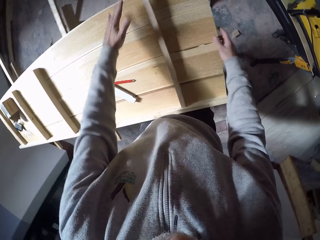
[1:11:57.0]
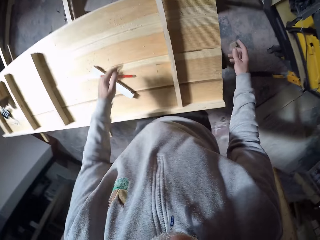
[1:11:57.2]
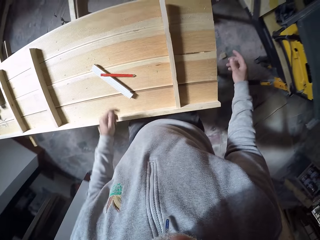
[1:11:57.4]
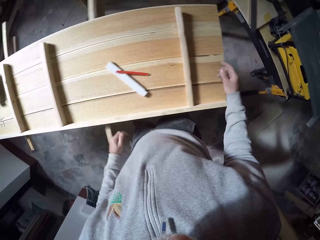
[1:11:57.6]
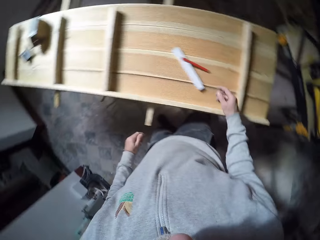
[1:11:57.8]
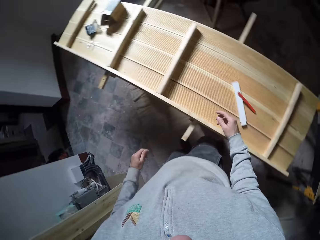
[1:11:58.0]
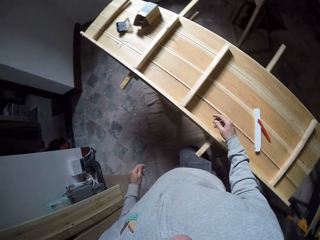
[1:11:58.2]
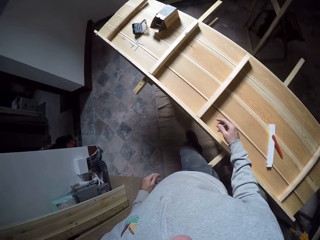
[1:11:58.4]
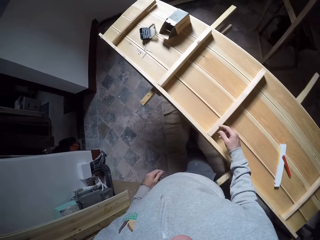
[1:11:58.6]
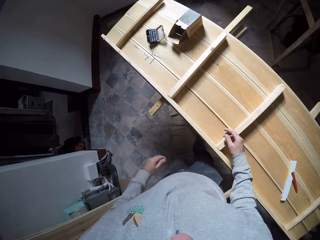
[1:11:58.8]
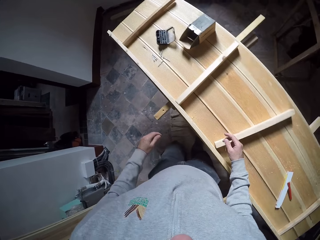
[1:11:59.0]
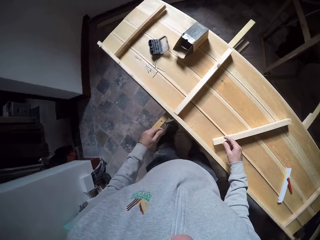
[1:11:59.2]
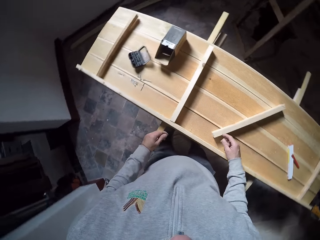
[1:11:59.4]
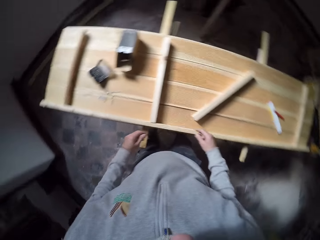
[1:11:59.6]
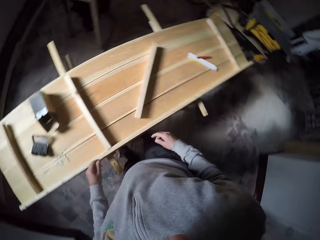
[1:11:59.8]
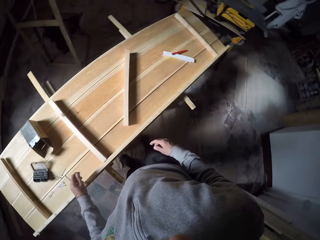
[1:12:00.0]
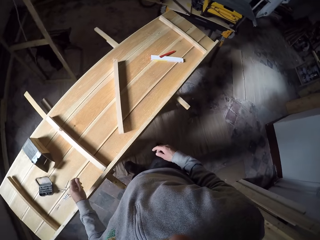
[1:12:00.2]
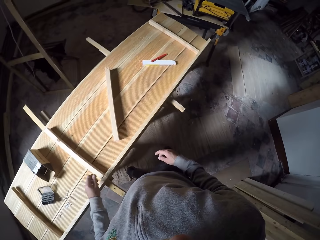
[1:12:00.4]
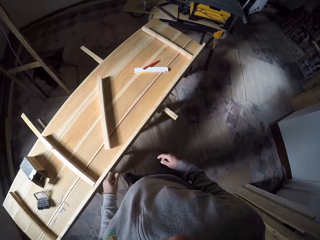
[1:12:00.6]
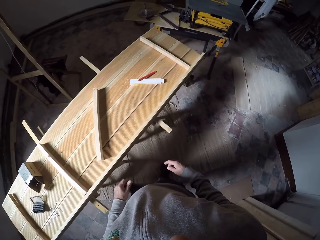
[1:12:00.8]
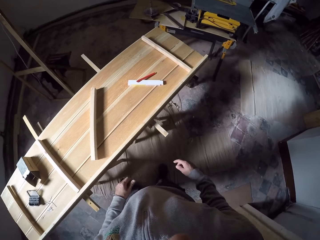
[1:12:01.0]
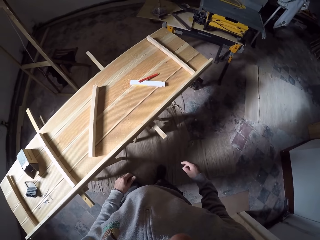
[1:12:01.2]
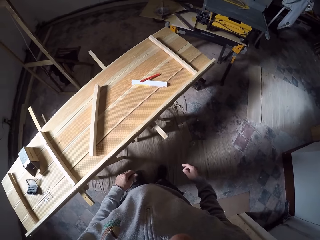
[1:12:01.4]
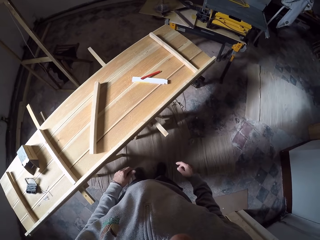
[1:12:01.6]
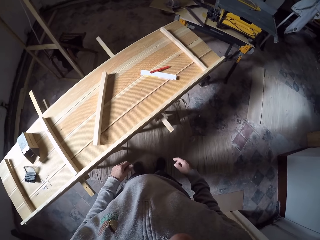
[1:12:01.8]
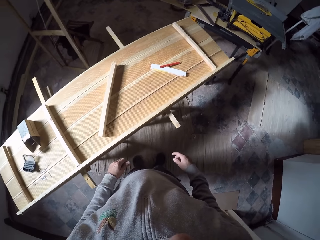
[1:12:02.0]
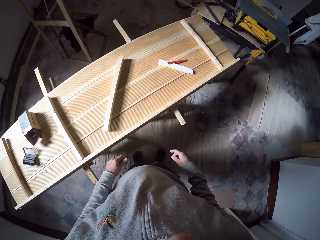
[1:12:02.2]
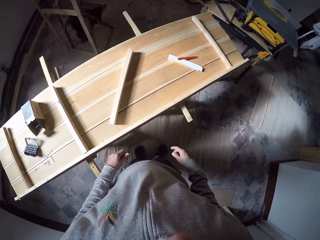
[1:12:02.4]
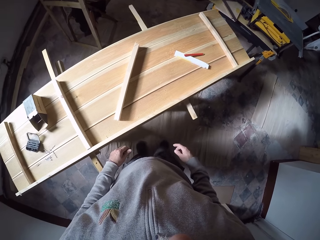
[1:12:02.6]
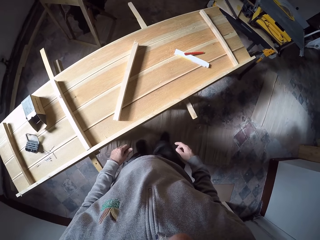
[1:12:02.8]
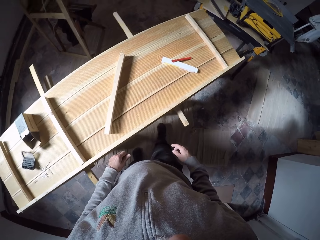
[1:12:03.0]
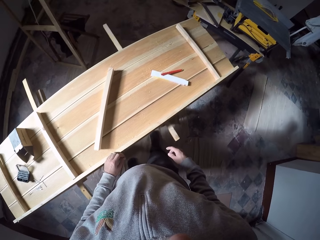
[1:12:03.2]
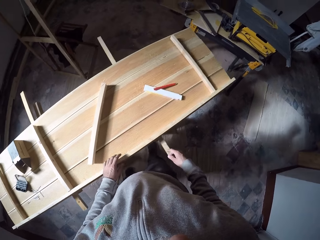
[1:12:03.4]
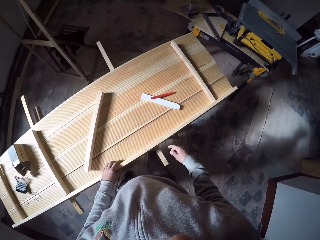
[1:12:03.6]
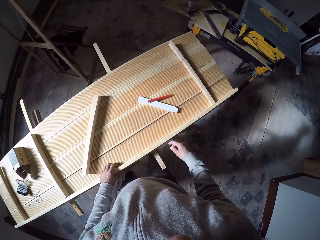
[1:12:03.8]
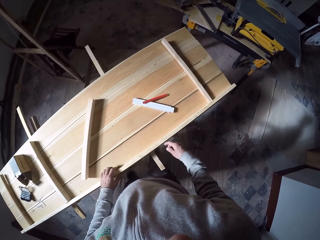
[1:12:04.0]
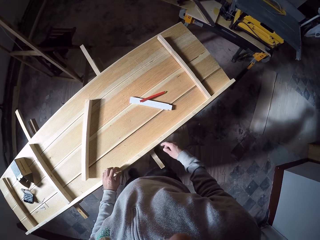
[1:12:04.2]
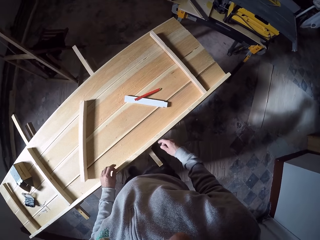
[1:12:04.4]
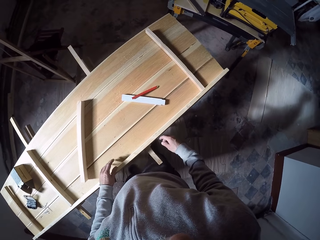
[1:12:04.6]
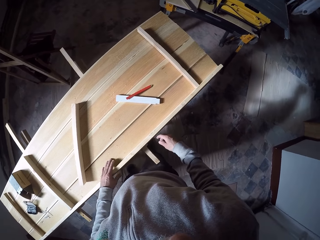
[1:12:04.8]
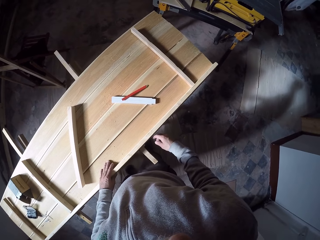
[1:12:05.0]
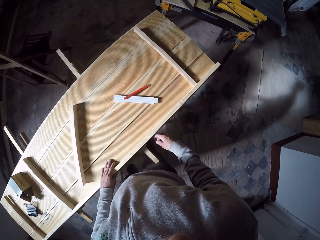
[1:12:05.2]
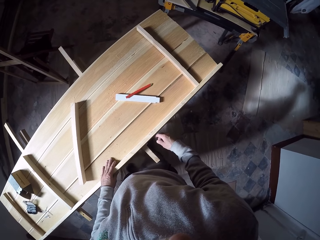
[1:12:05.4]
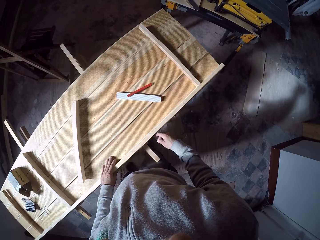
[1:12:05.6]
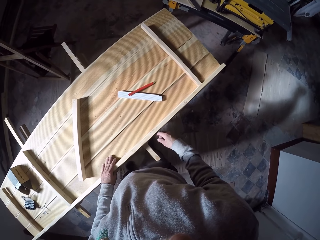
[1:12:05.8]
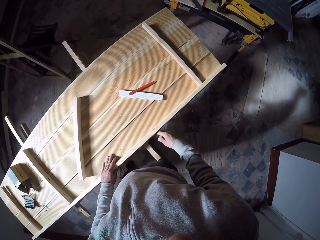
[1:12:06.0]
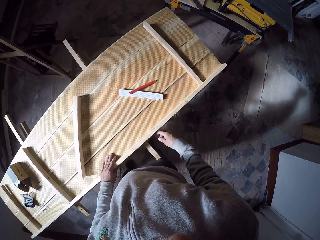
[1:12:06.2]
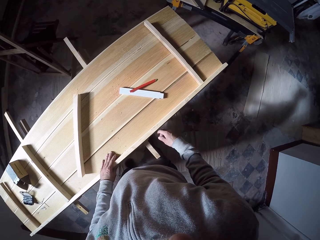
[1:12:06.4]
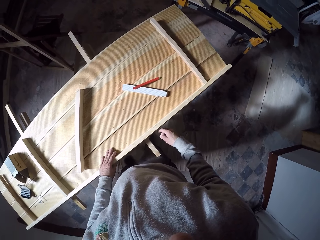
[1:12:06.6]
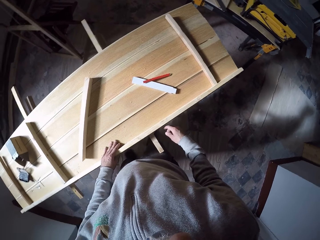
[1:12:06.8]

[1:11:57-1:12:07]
The camera wearer walks around the room. He hits the wood on the worktable with his right hand. He holds the worktable with his left hand. He looks around the wood. He holds the worktable with his left hand again.

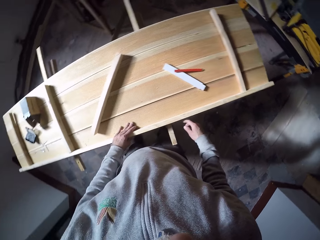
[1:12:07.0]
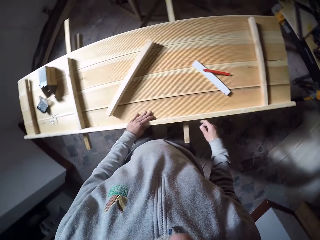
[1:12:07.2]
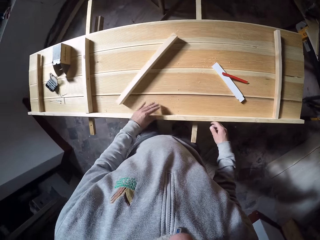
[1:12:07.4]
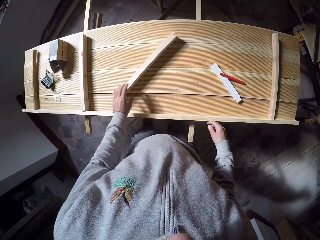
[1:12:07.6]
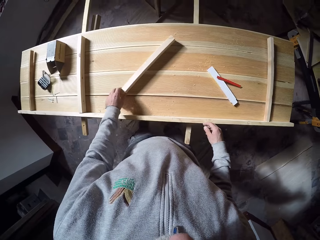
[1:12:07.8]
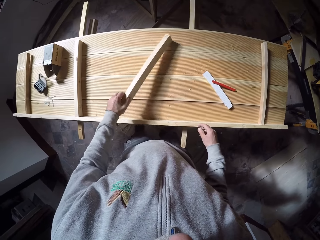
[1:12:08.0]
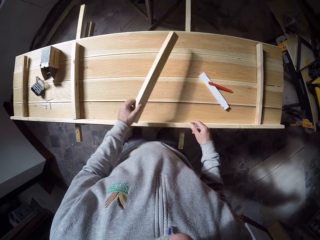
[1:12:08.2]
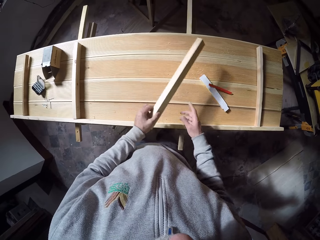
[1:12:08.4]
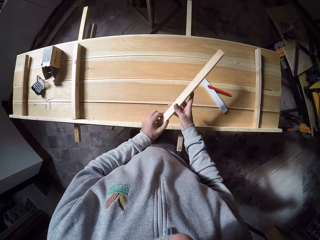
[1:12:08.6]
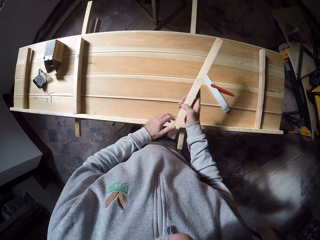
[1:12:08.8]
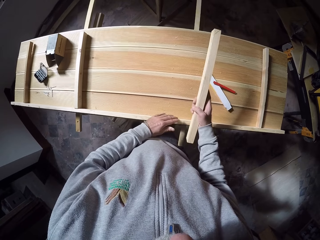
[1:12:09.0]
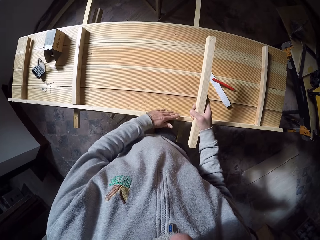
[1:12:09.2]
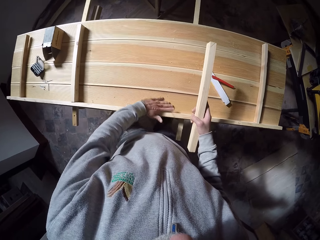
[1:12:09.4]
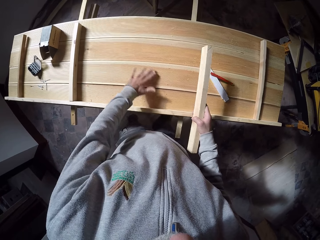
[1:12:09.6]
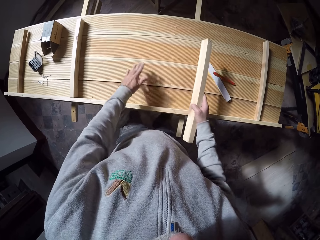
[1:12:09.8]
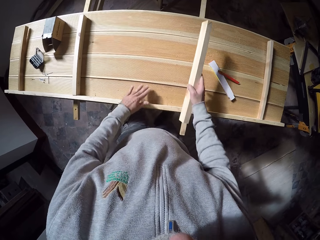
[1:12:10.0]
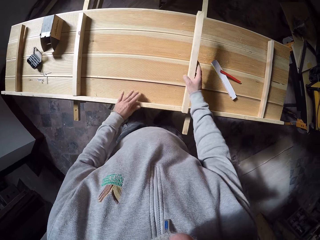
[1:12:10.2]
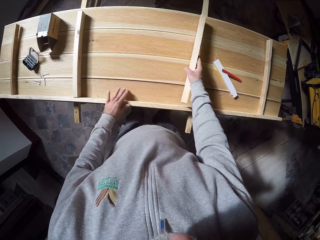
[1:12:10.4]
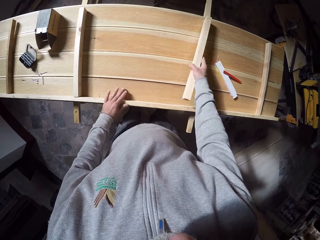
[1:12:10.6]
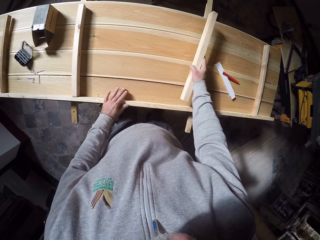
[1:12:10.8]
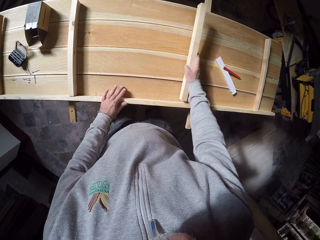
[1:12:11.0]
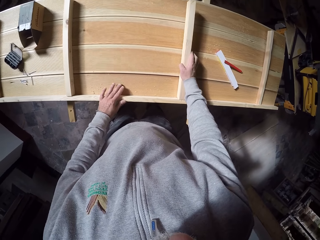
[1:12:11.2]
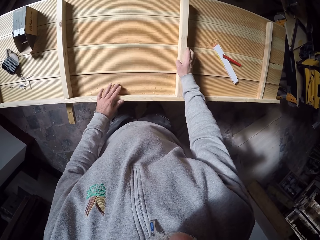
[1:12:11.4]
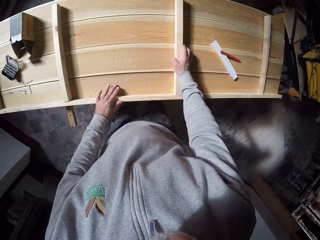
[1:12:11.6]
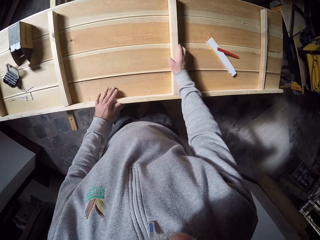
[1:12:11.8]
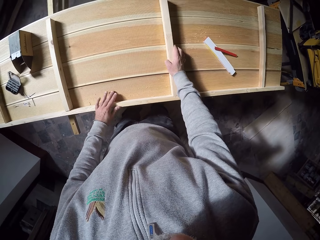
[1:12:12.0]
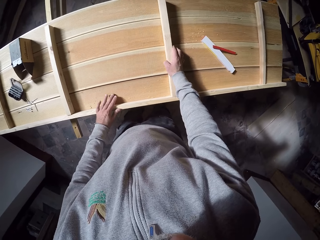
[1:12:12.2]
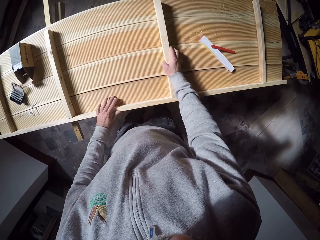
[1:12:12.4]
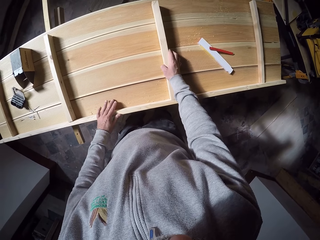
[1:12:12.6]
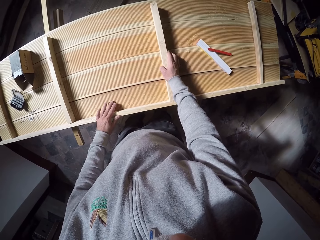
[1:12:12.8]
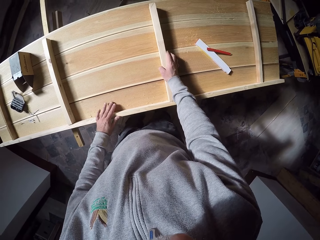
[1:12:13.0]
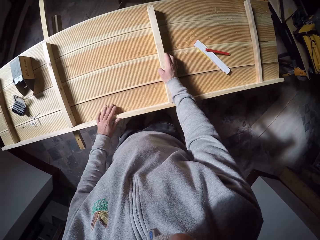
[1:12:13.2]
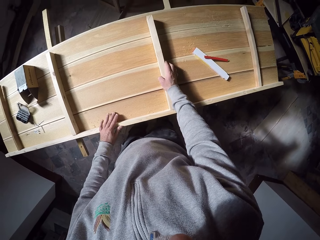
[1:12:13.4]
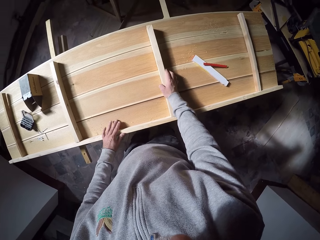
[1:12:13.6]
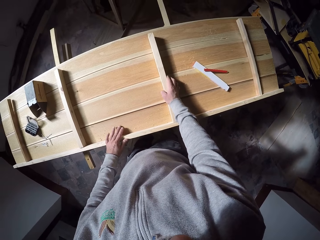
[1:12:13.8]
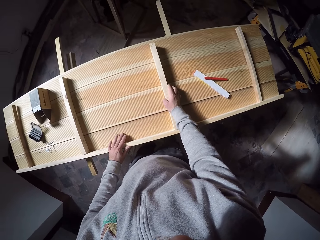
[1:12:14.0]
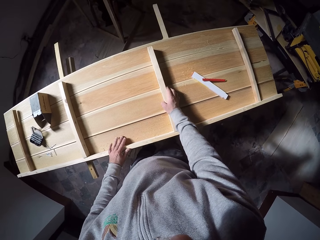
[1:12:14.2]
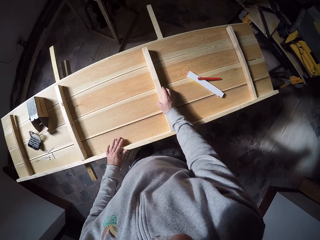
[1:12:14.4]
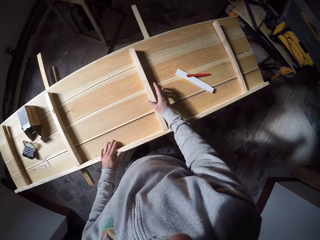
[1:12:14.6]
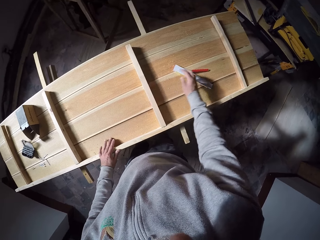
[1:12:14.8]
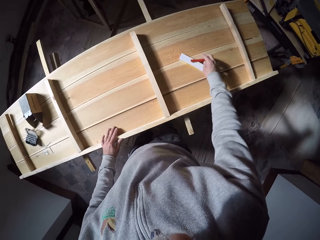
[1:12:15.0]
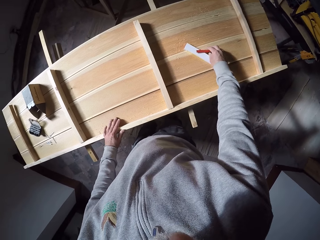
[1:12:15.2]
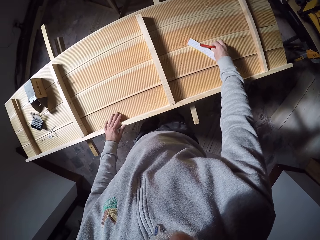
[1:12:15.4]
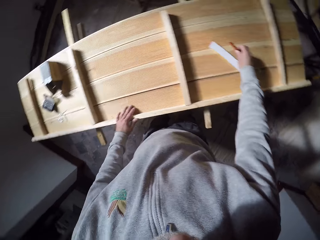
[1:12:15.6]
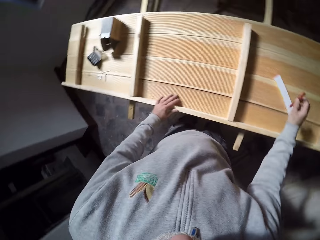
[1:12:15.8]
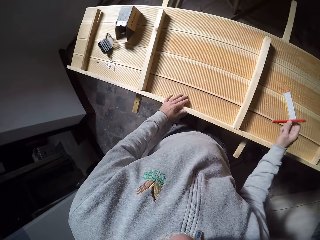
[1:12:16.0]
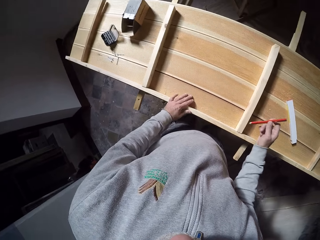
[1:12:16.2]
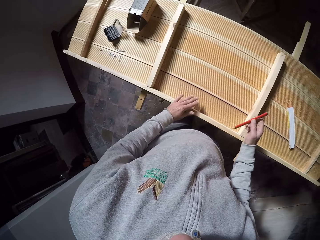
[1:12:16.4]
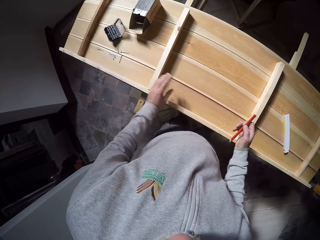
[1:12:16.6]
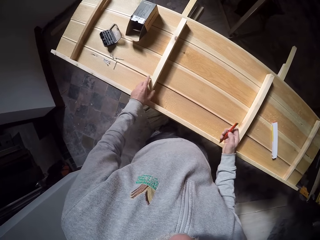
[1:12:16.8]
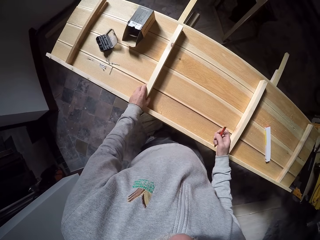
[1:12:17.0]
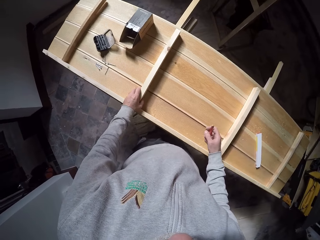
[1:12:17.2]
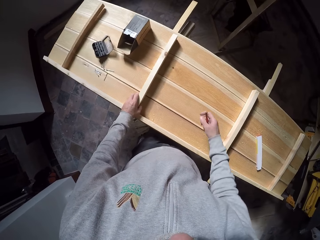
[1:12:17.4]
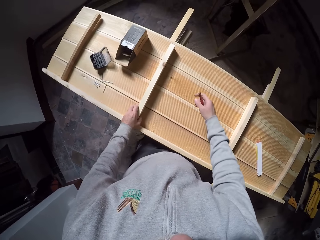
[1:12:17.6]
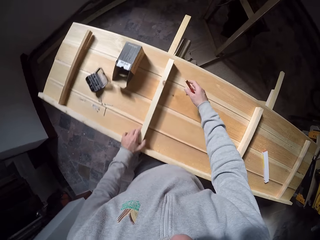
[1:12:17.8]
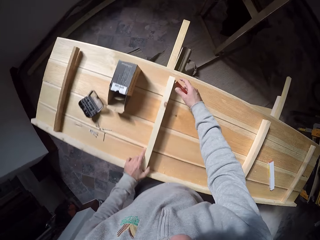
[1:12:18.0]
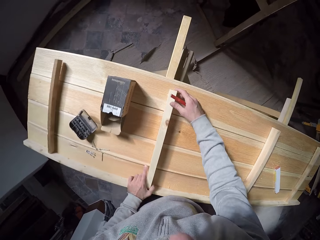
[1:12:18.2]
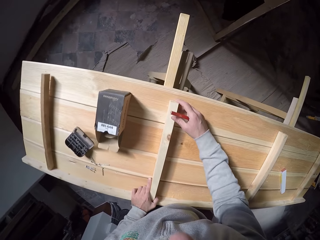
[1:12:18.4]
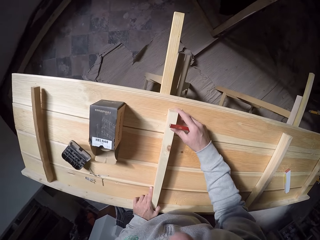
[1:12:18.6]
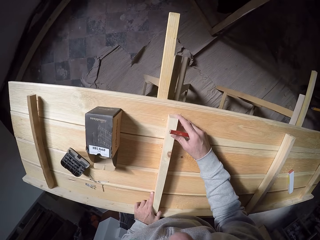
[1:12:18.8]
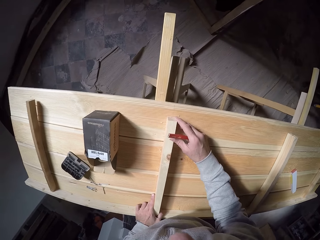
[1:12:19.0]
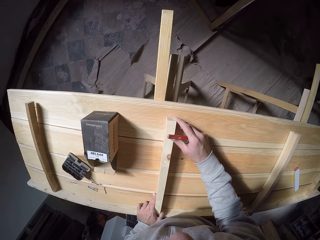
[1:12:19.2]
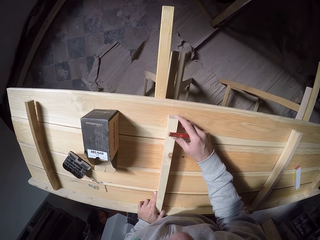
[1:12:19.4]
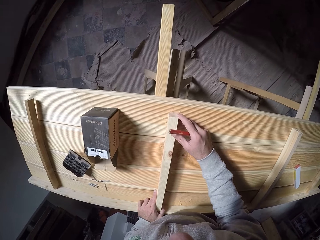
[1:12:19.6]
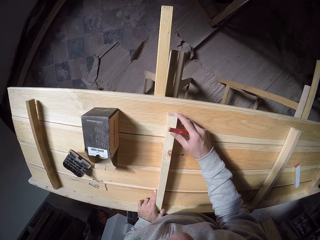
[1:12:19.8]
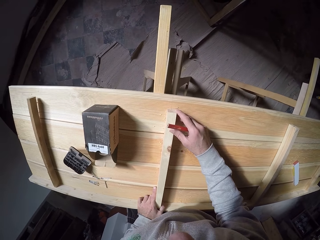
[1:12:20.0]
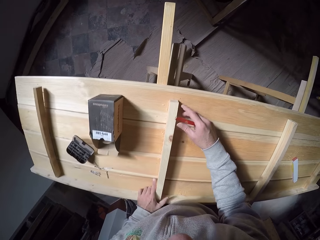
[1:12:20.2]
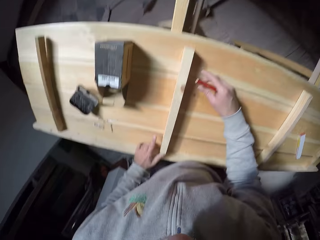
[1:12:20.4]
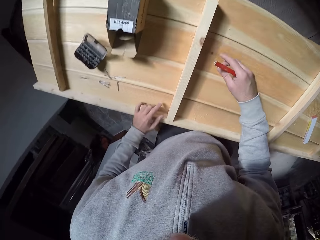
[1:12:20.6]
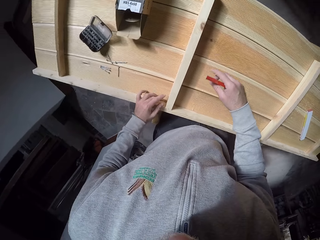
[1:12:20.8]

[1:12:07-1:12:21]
The camera wearer picks the wood plank on the worktable with his left hand. He passes the wood on the worktable from his left hand to his right hand. He wipes dust off the worktable with his left hand. He places the wood on the worktable with his right hand. He picks the pencil on the worktable with his right hand. He holds the wood on the worktable with his left hand. He holds the wood on the worktable with both hands. He fits the wood plank.
